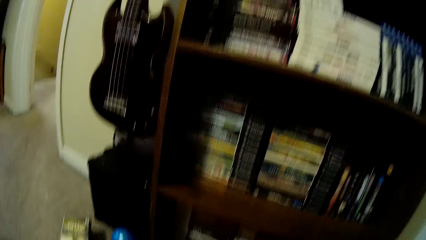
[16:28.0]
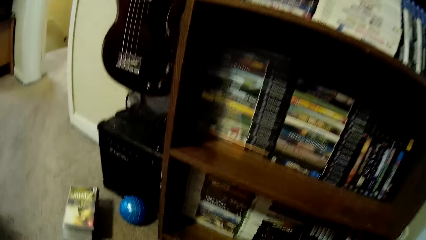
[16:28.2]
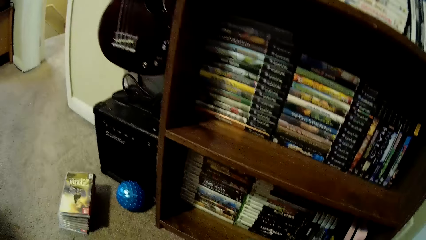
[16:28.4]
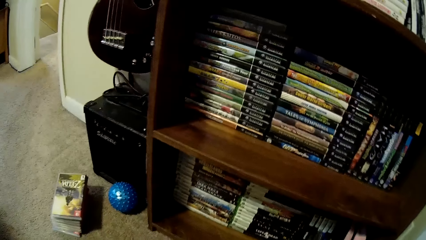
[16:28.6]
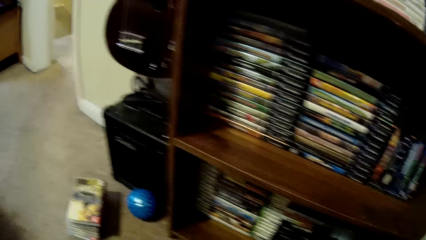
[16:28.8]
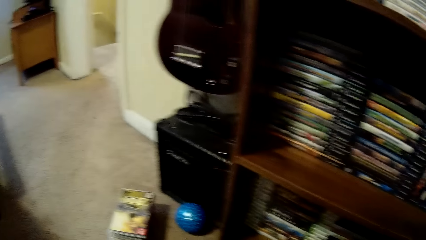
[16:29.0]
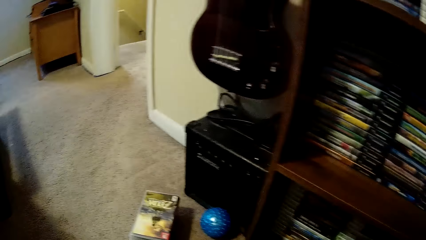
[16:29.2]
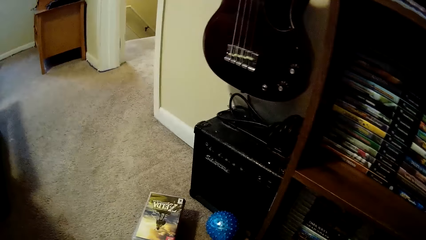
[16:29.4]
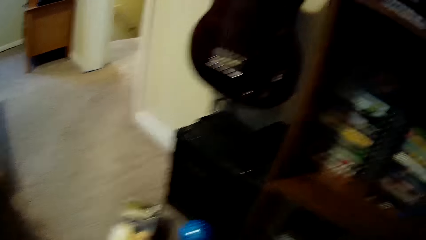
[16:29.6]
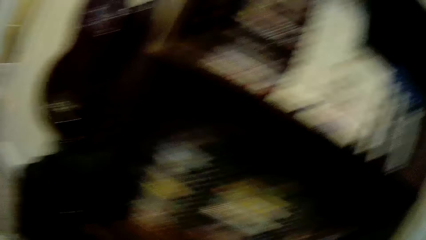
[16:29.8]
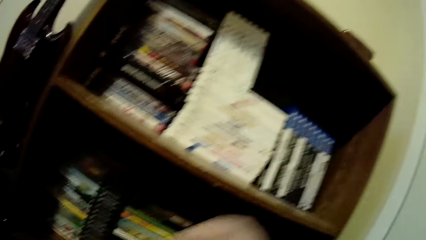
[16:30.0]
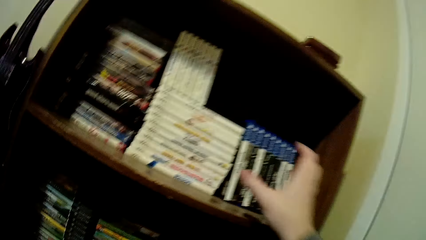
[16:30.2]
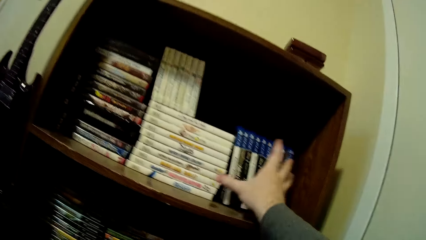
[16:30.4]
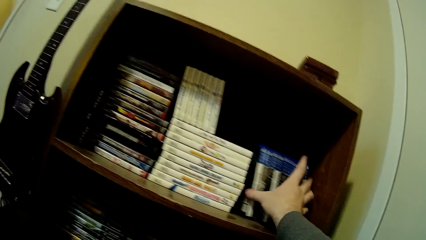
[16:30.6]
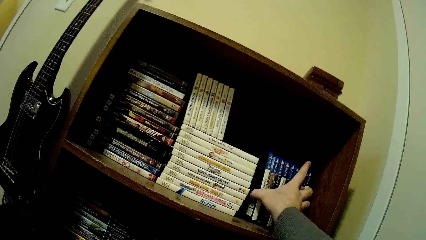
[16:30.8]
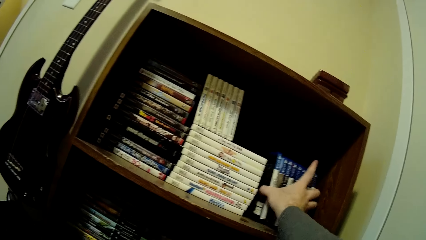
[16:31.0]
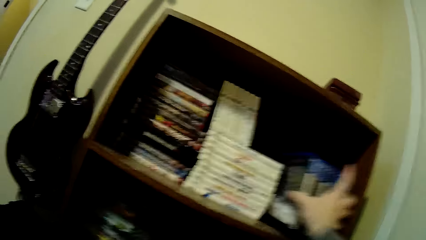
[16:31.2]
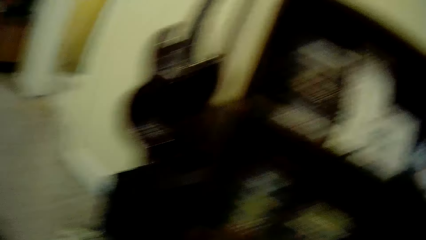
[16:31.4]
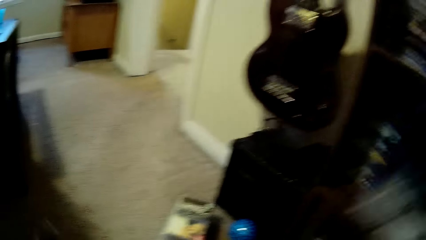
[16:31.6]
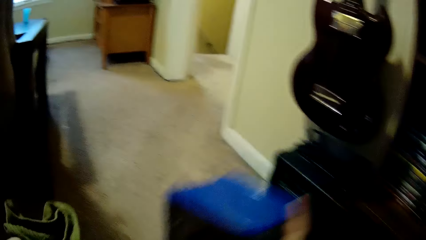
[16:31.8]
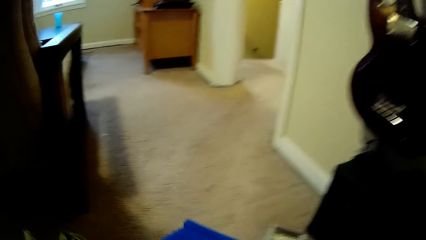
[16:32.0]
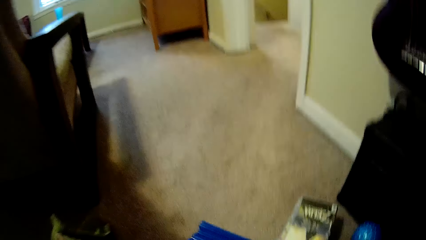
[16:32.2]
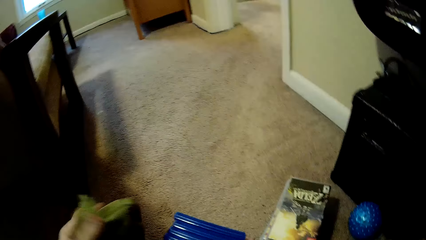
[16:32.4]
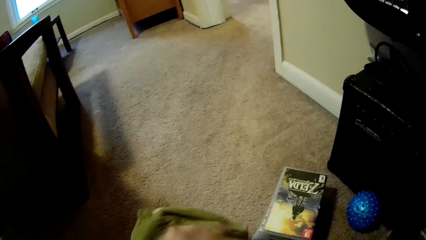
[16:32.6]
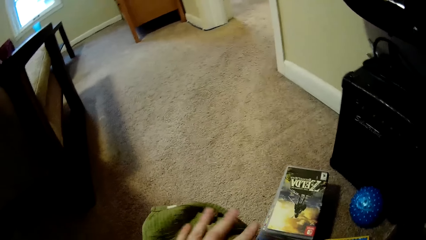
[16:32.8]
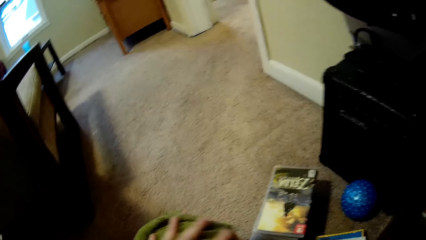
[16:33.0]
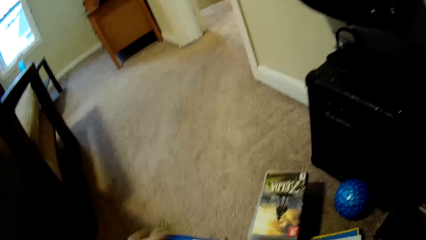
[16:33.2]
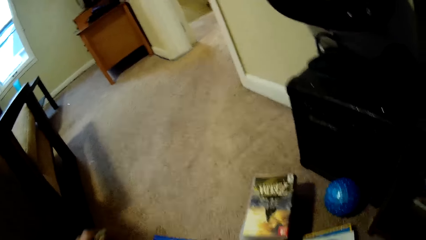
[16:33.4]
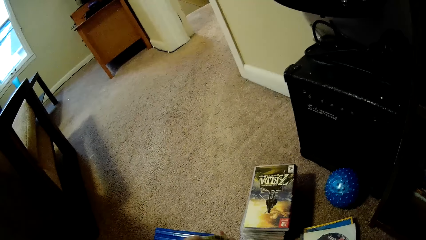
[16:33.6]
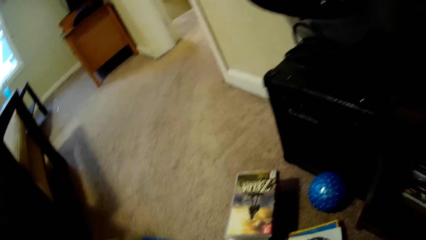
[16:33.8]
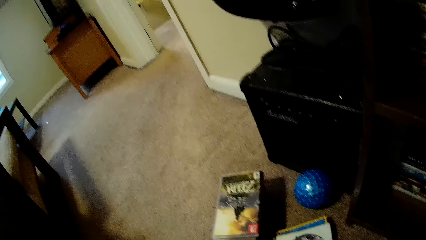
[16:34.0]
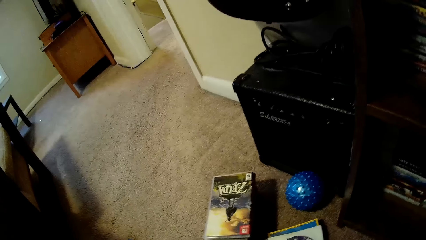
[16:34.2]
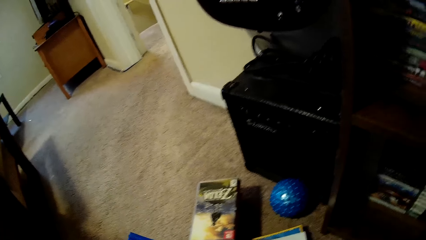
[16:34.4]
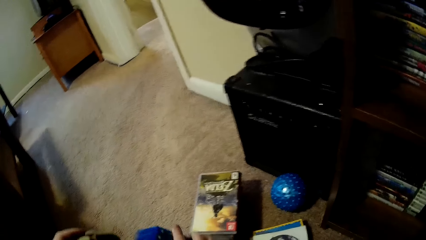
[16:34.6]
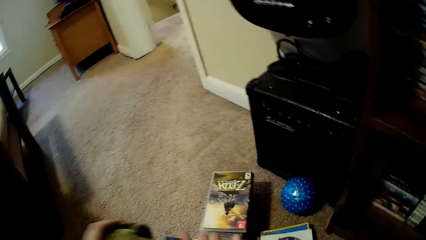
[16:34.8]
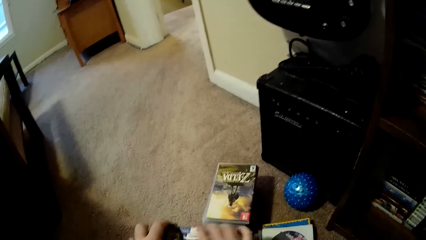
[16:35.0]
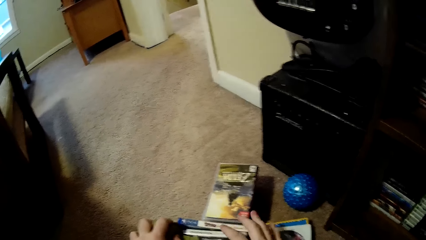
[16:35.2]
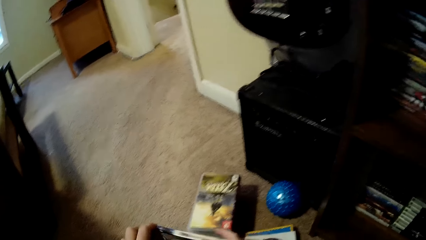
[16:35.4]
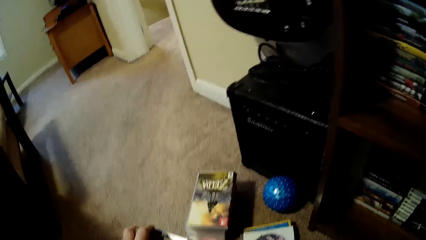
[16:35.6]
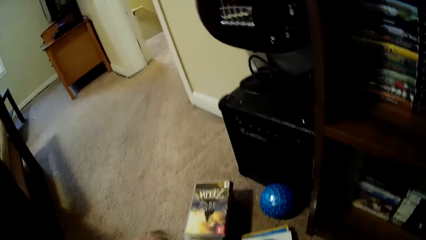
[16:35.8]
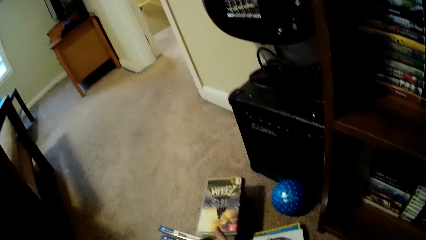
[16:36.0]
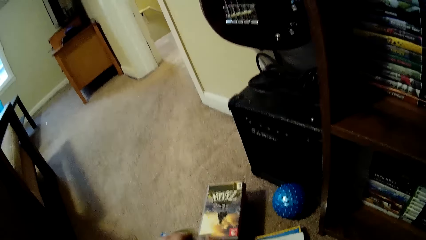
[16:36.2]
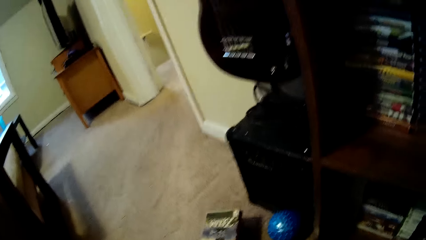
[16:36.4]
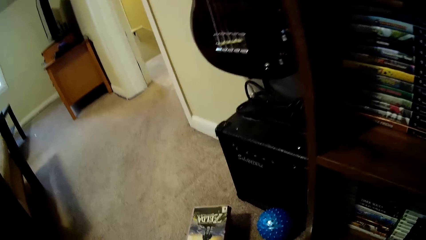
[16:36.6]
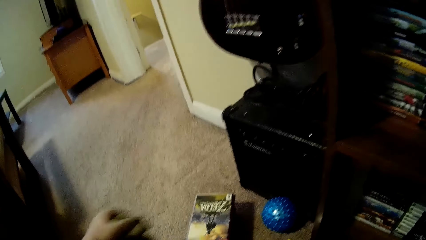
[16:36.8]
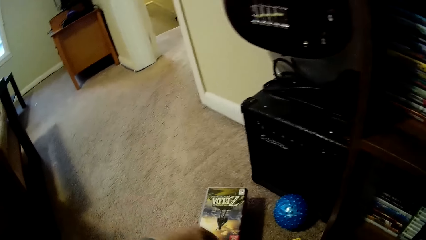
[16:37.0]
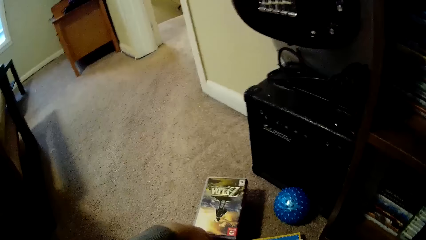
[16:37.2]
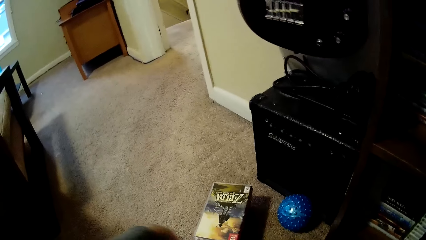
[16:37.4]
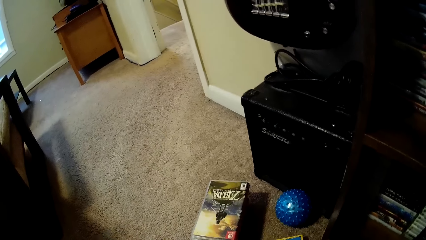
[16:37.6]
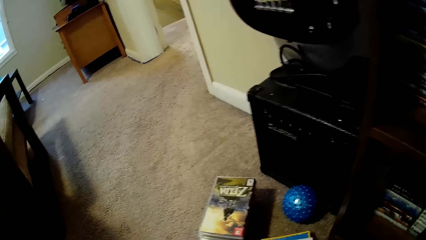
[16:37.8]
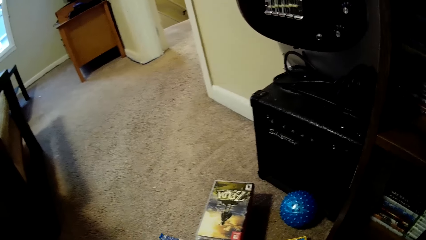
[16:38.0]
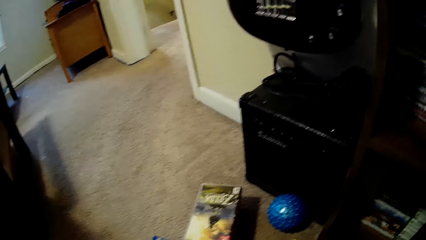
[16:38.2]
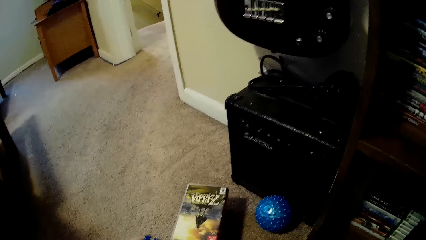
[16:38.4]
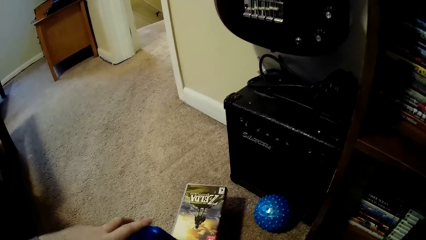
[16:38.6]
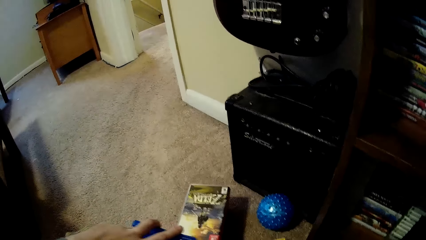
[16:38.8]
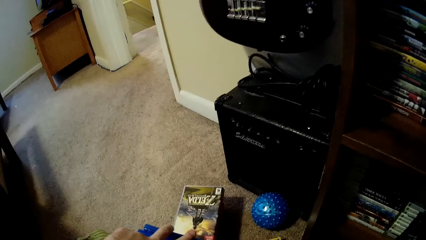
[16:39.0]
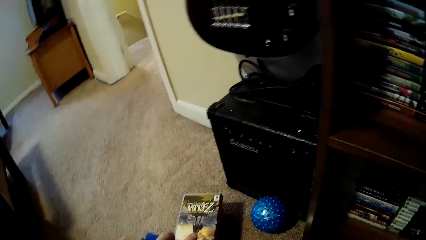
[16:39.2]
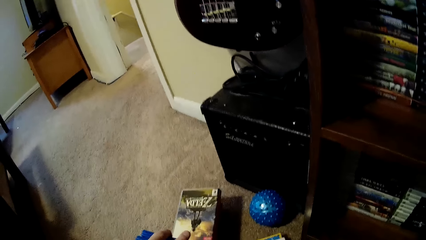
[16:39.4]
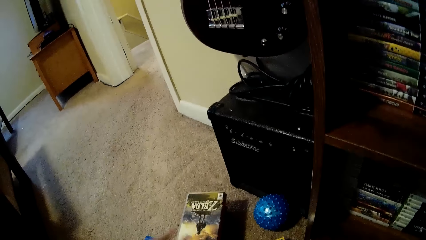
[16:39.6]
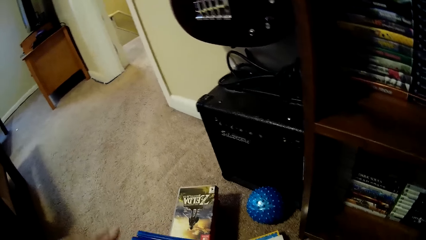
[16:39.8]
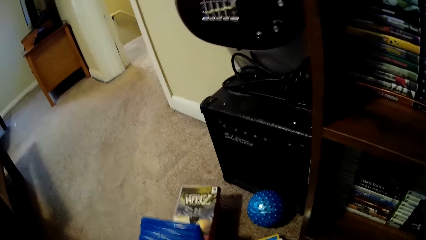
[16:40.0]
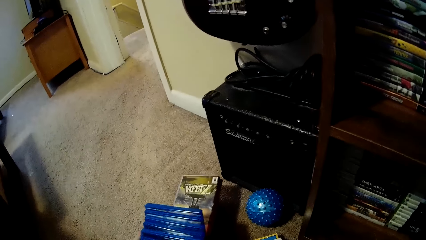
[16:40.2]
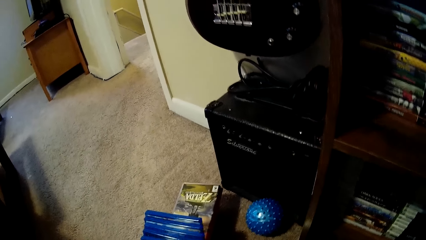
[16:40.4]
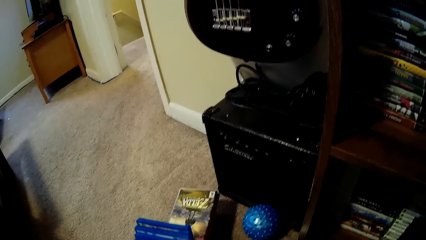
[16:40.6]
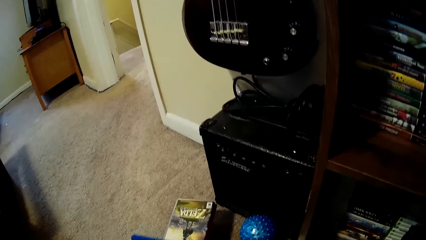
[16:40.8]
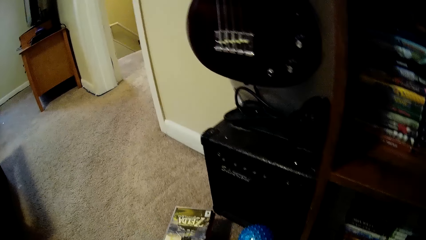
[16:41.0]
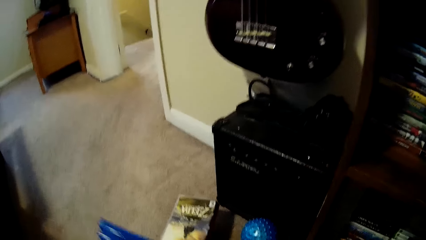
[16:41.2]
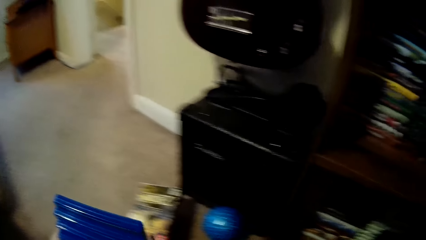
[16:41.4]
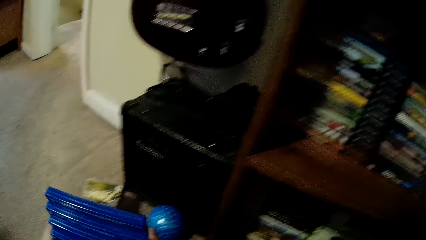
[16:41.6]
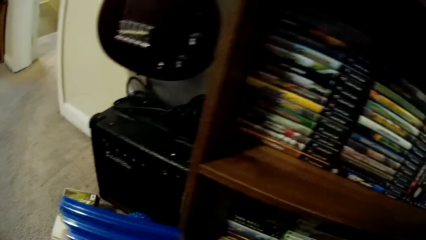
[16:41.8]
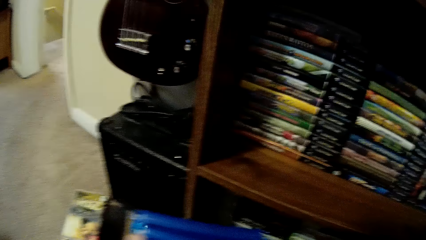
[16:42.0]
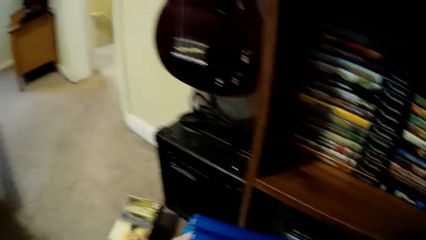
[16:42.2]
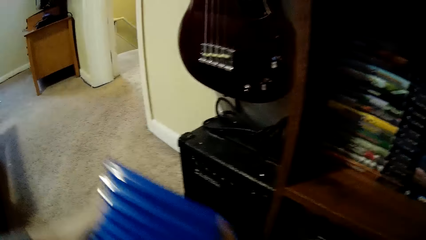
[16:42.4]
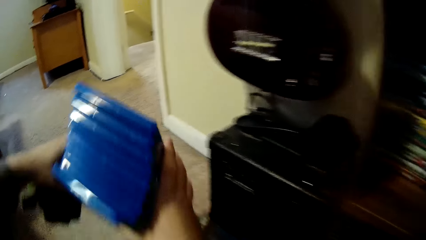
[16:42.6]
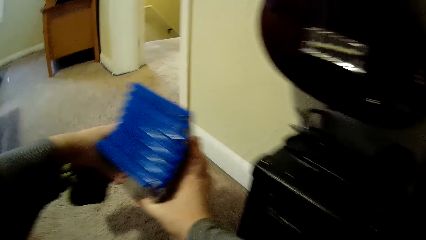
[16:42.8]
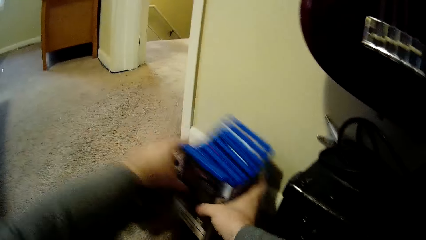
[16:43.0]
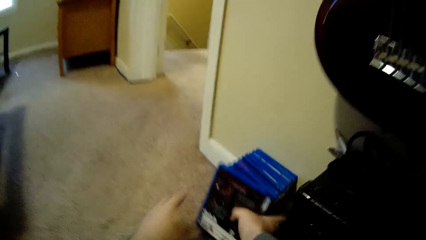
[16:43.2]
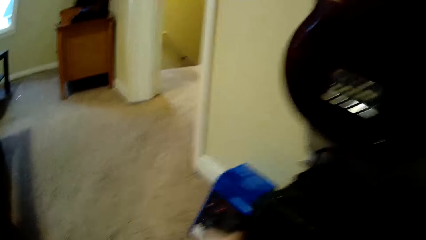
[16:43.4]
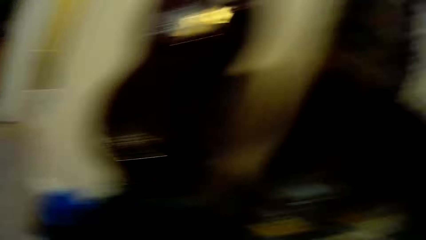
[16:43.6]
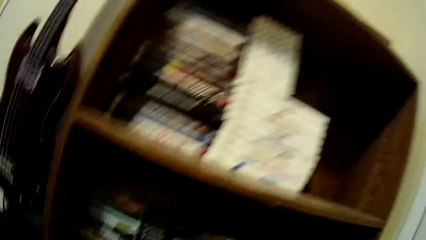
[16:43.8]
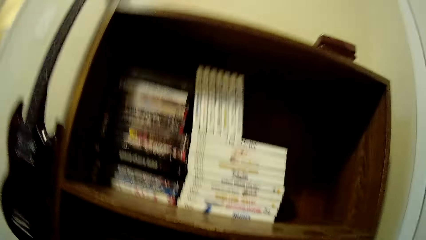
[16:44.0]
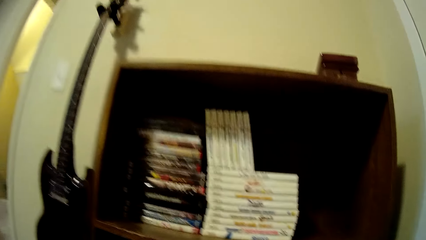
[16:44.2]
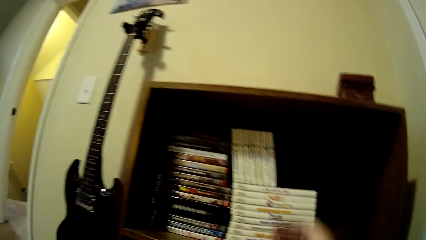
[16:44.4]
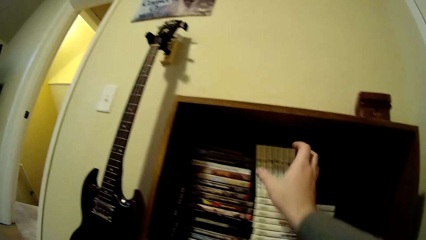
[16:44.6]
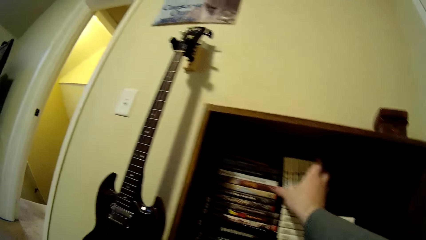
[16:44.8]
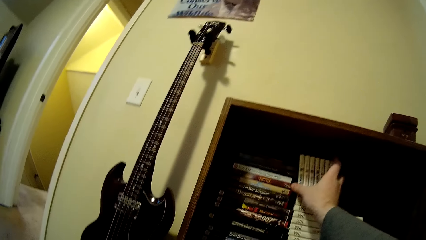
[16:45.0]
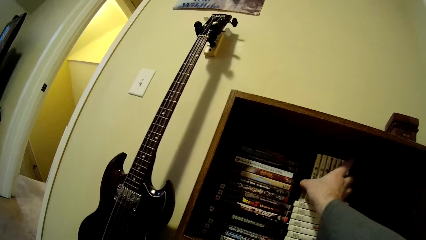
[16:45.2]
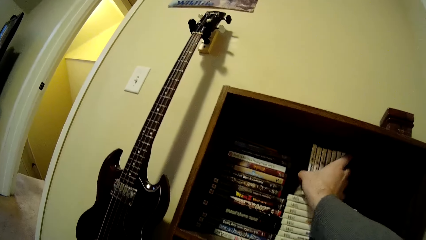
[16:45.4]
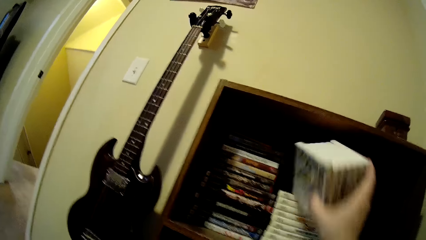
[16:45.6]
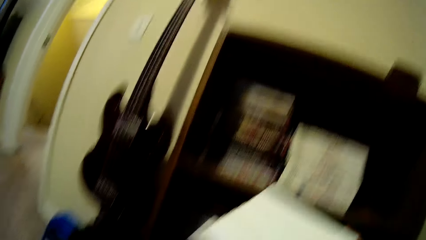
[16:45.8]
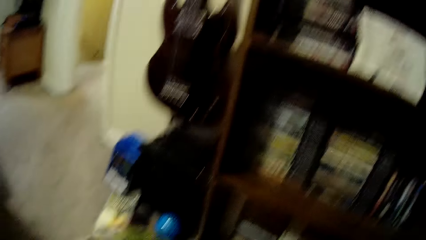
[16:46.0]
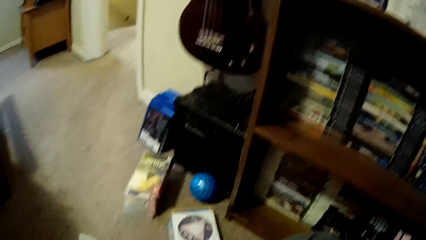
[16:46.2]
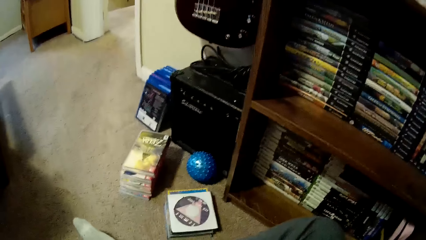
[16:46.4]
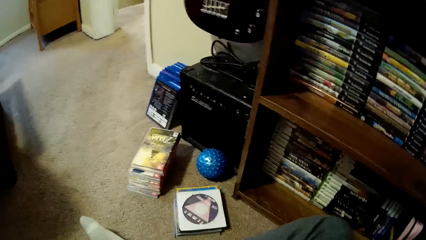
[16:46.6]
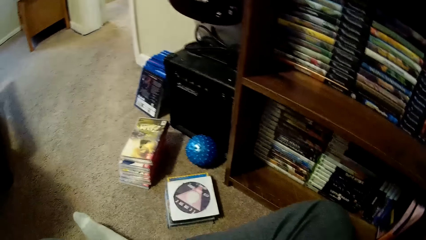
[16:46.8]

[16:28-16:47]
The camera wearer looks around a room. They pick up video cassette storage box cases or books from the shelf. They put the video cassette box cases on the floor. They wipe the video cassette box cases with a towel. They adjust the books on the floor. They pick up the books from the floor. They put the video cassette box cases on the floor. They walk around the room. They pick up the video cassette storage box cases from the shelf.
